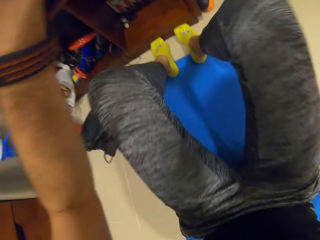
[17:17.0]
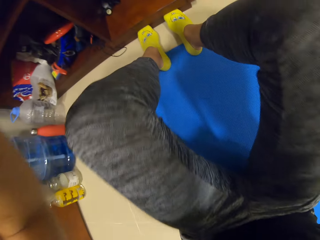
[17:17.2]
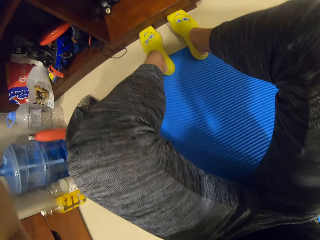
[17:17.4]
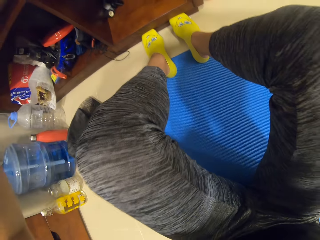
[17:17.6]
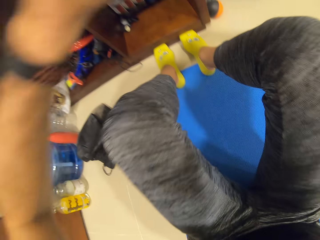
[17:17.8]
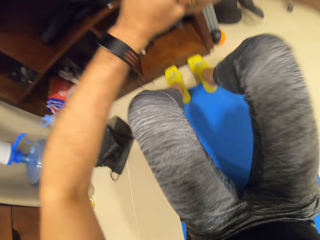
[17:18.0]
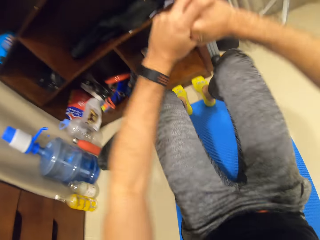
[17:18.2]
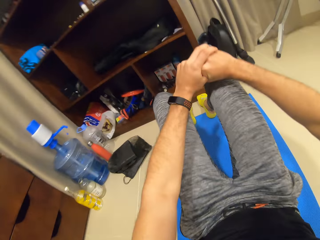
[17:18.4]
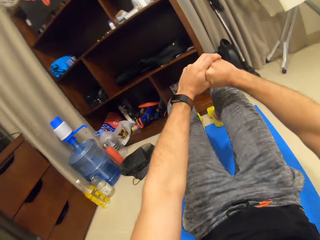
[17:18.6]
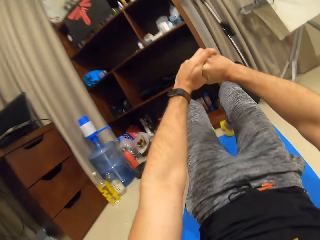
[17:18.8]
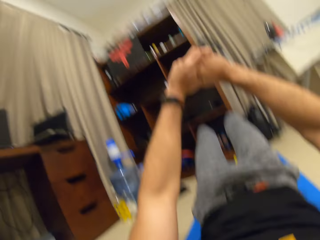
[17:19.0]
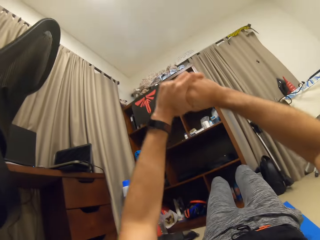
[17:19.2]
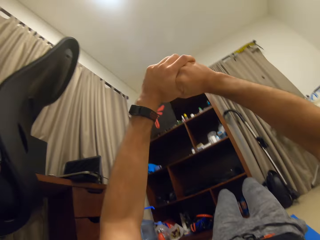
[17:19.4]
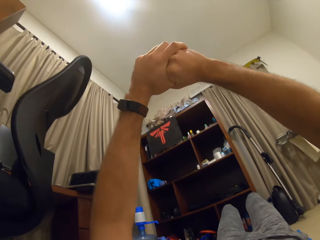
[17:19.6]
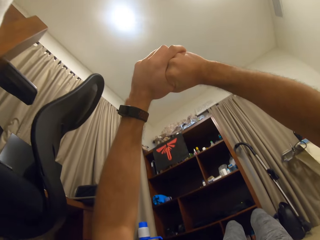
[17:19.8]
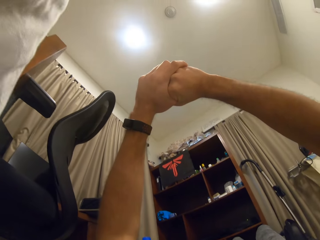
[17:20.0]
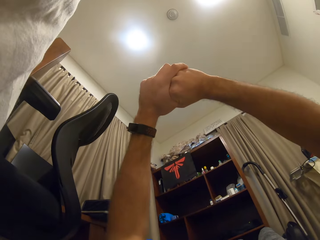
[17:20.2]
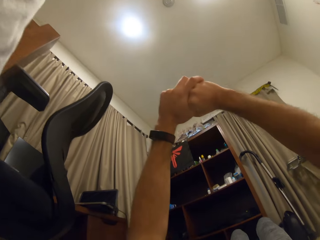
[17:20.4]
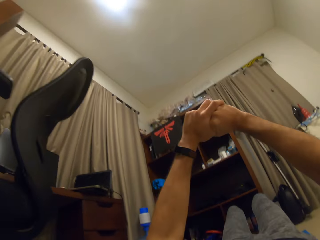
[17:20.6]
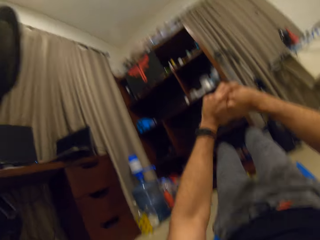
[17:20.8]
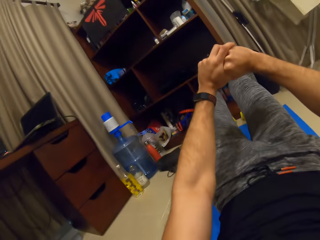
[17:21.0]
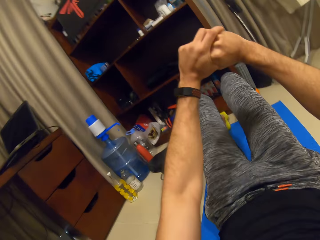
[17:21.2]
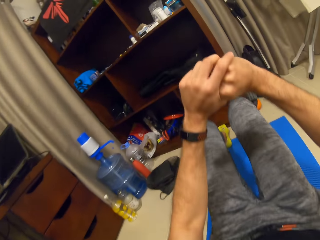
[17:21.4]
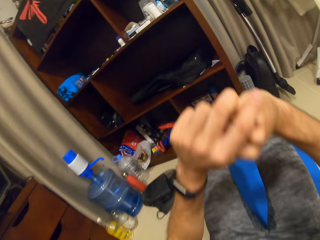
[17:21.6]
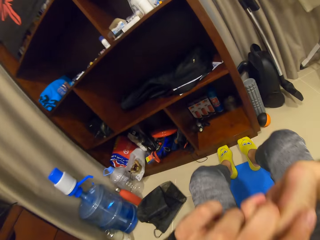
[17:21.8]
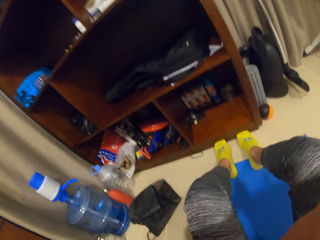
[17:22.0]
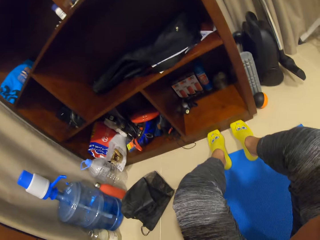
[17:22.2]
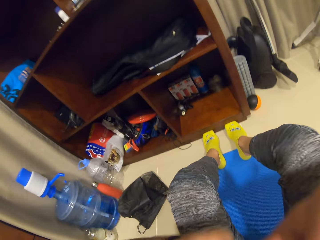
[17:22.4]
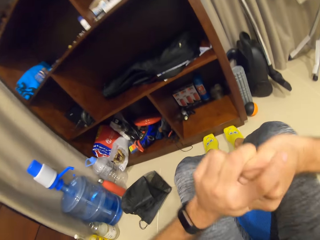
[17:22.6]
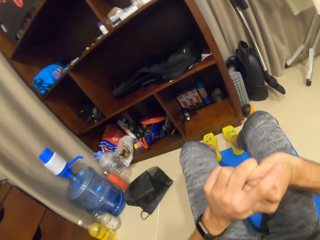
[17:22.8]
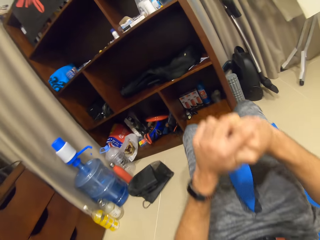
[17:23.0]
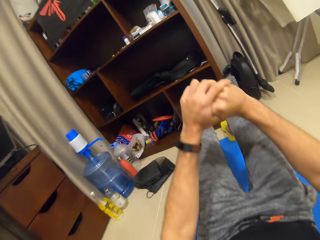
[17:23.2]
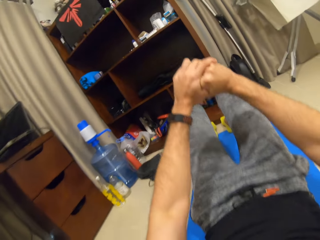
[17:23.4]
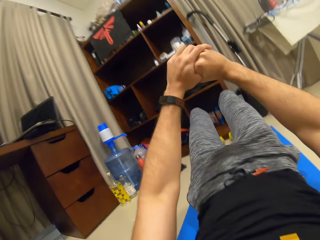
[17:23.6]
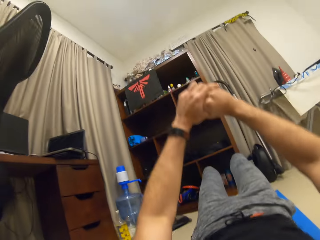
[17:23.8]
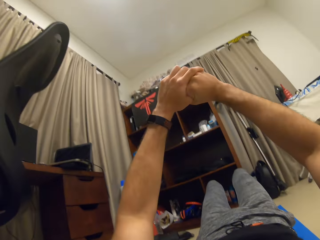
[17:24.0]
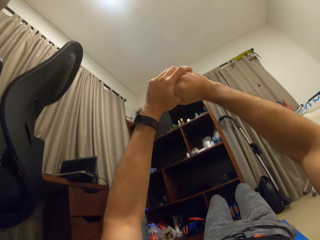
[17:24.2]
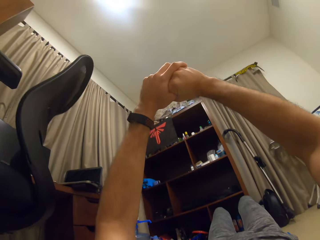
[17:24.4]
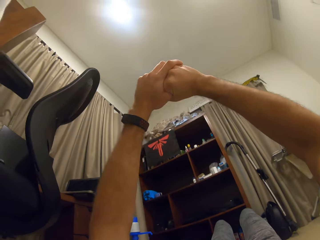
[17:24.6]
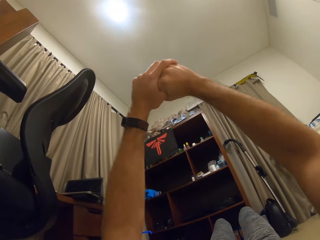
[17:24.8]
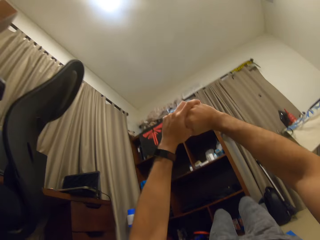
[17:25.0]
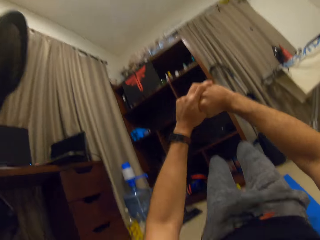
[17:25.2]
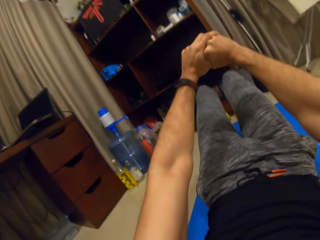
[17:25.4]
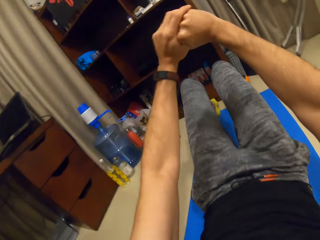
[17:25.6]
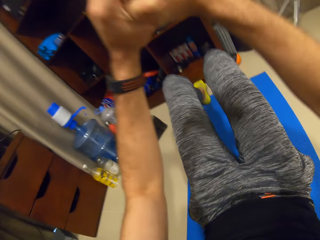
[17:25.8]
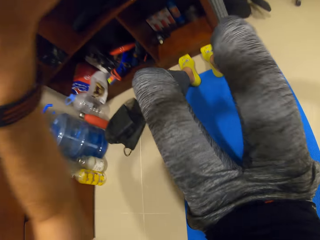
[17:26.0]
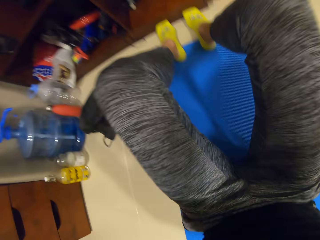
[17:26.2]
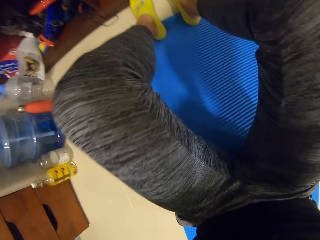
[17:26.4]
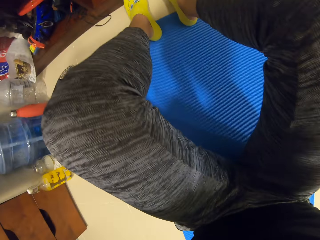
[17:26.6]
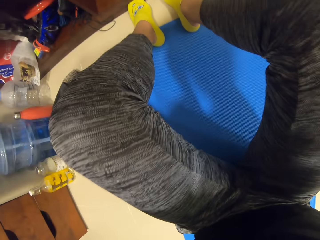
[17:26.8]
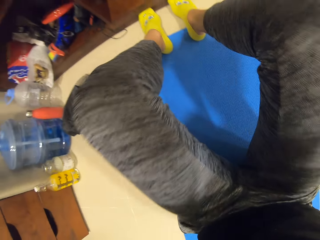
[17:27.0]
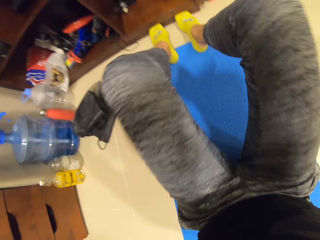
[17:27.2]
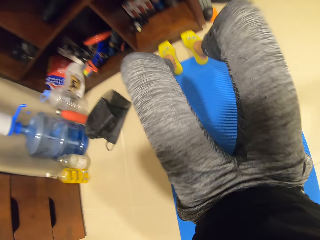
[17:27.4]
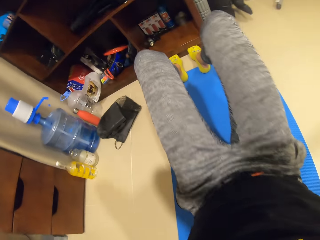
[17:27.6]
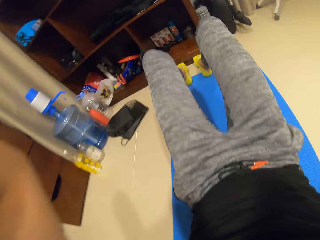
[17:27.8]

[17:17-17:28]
The camera wearer lies on the mat. He lifts up his body from the mat. He stretches his hands. He lifts his upper body from the mat. He lies on the mat. He lifts up his body from the mat. He stretches his hands. He lifts his upper body from the mat.

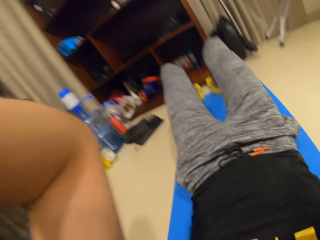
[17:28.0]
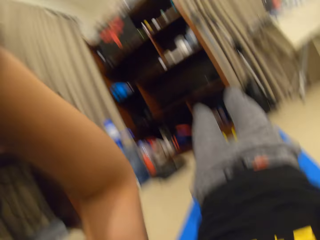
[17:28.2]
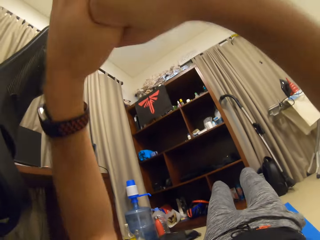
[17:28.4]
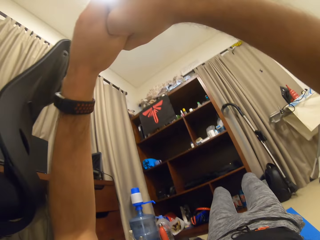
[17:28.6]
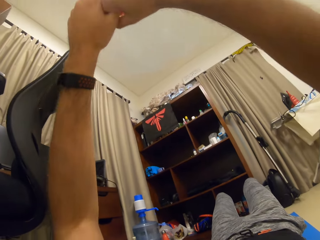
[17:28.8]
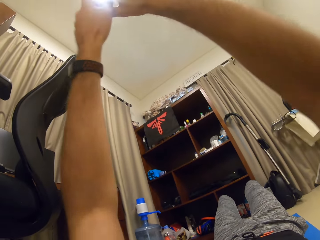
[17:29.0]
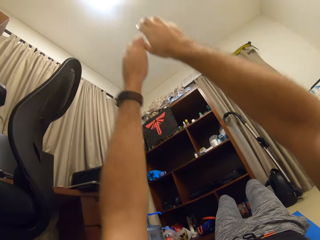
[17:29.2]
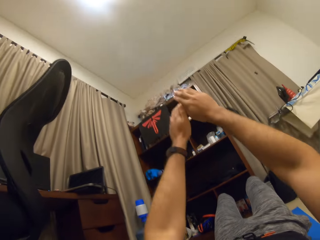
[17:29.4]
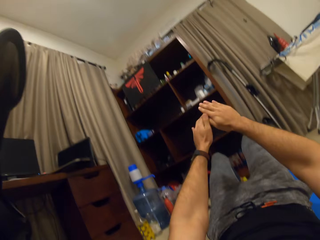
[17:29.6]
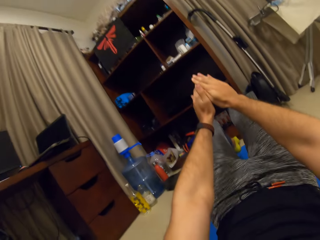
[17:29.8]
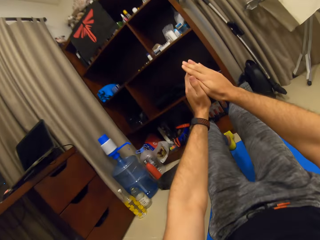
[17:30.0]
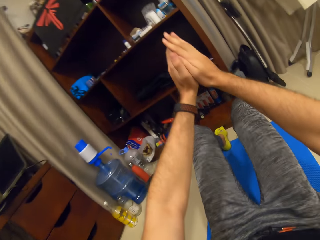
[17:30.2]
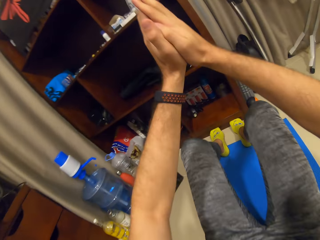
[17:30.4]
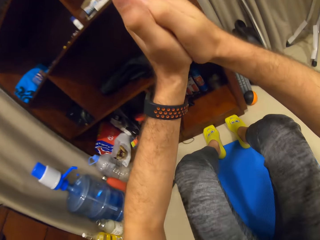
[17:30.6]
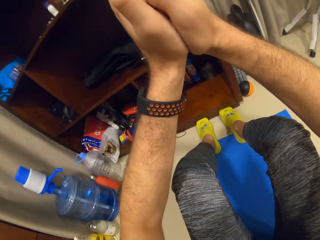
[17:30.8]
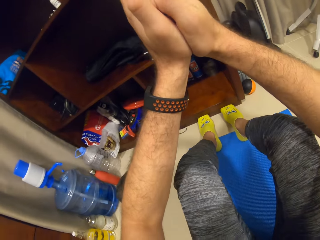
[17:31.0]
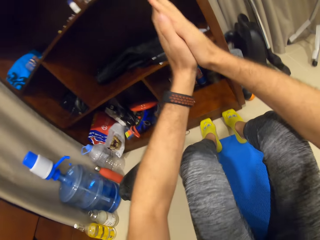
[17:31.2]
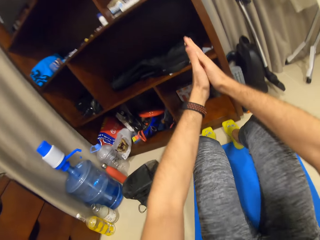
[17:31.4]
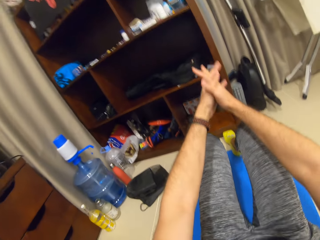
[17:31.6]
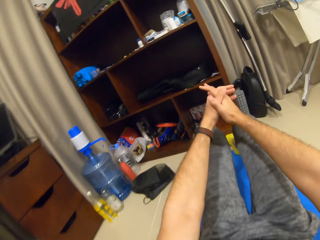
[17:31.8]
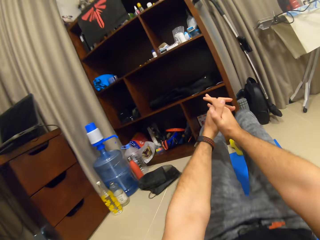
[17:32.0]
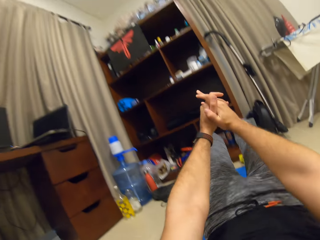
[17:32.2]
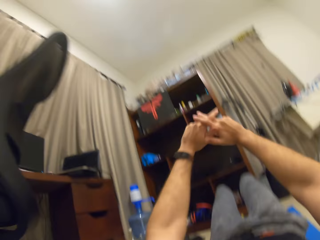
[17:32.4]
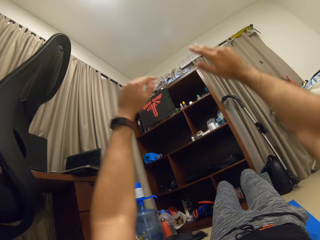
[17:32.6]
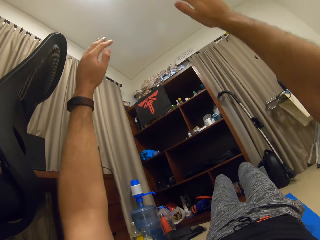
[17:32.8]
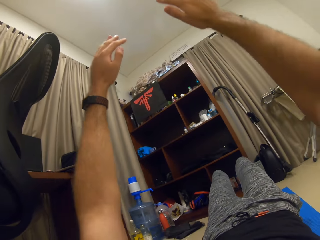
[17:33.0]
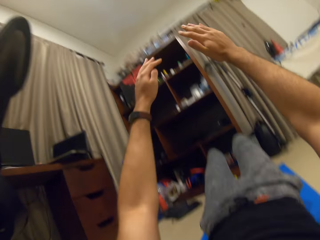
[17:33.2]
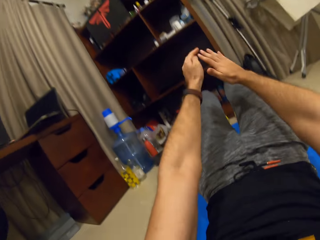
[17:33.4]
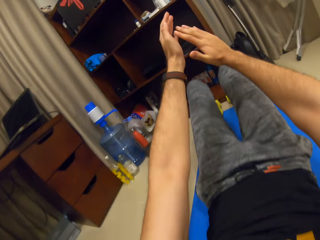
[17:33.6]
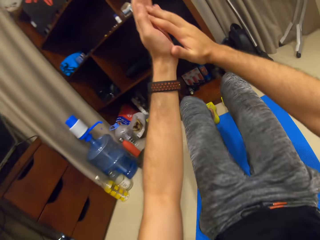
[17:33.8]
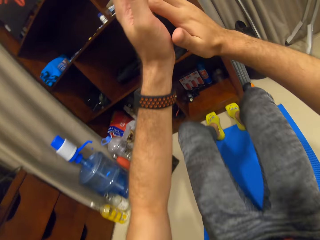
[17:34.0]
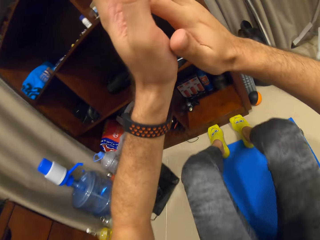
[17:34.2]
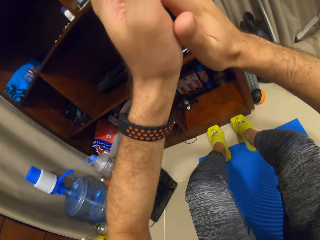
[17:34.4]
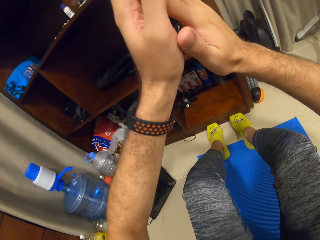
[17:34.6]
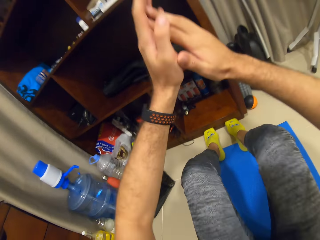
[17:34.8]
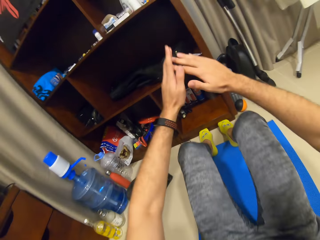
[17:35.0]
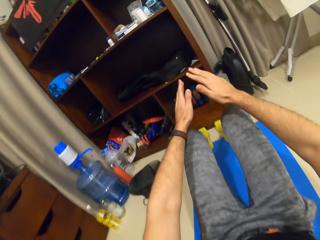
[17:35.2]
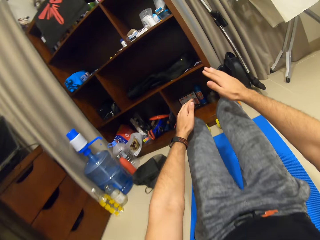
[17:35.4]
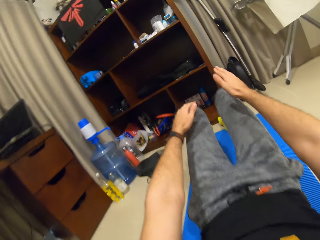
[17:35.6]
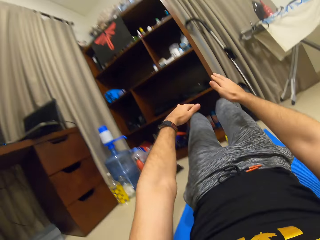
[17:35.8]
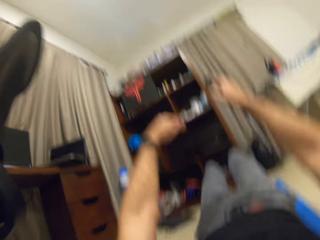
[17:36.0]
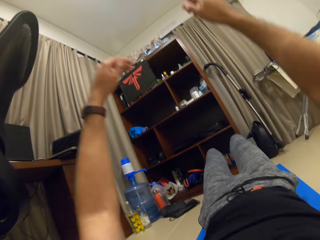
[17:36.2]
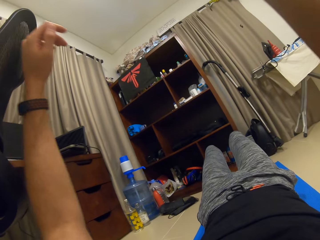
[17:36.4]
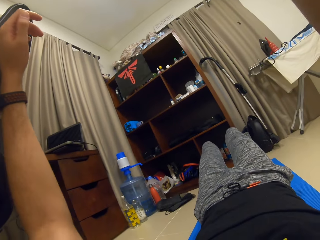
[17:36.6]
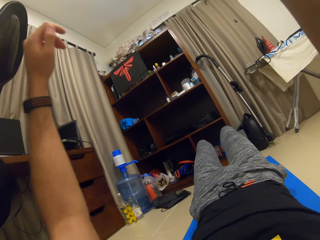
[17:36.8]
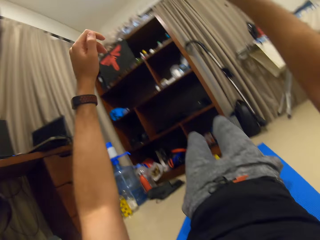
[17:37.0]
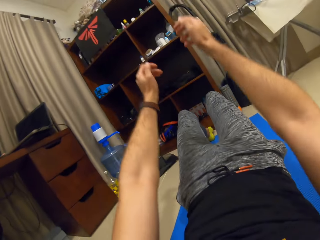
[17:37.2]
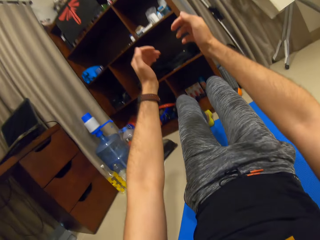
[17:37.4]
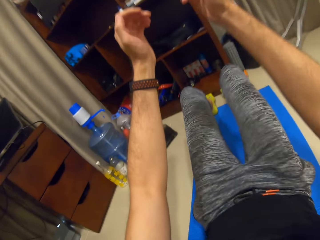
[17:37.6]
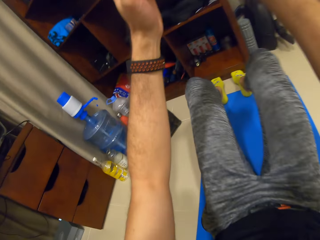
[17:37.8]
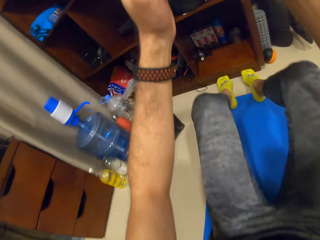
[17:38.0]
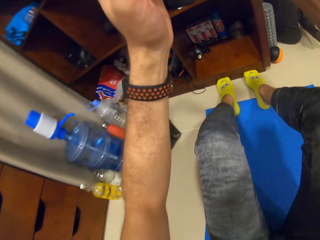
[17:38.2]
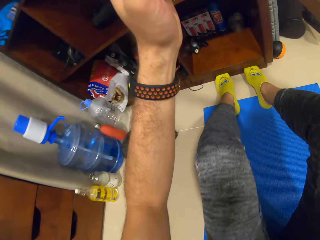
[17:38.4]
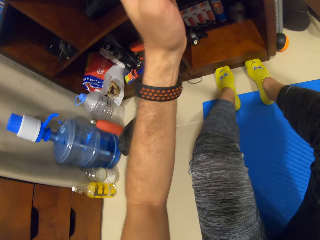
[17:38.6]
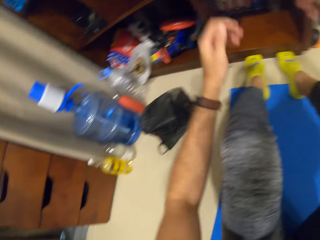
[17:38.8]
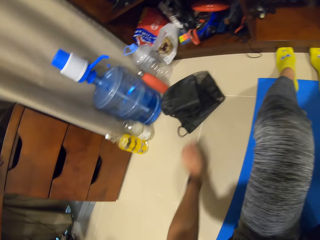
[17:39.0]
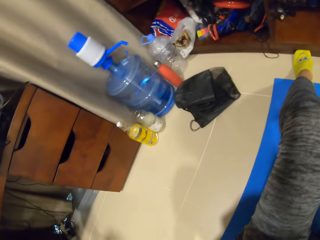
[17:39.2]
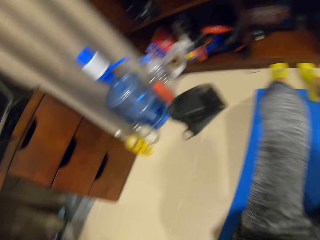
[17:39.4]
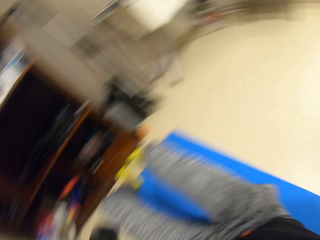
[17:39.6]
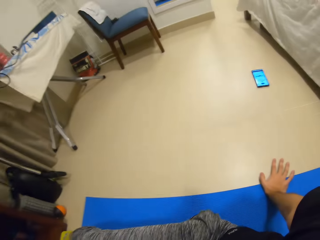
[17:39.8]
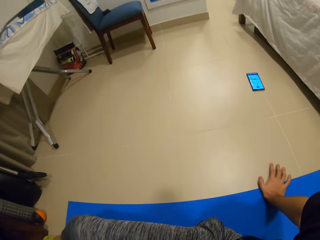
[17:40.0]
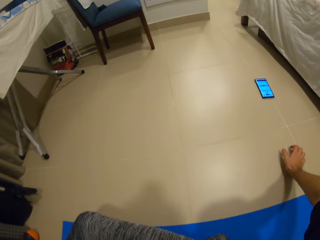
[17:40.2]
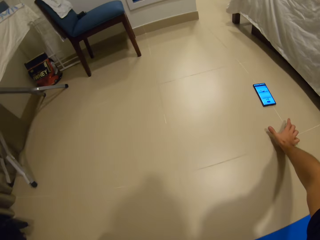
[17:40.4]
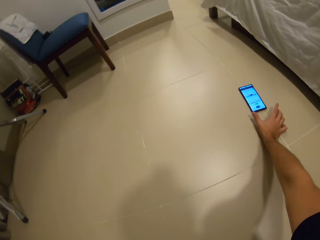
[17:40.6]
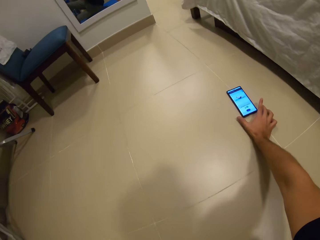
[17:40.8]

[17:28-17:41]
The camera wearer lies on the mat. He stretches his hands. He moves both hands. He lifts his upper body from the mat. He lies on the mat. He separates both hands. He lifts his upper body from the mat. He lies on the mat. He lifts up his body from the mat. He lifts both hands. He drops both hands. He lifts his upper body from the mat. He holds the floor. He takes a rest on the exercise mat. He looks around.
